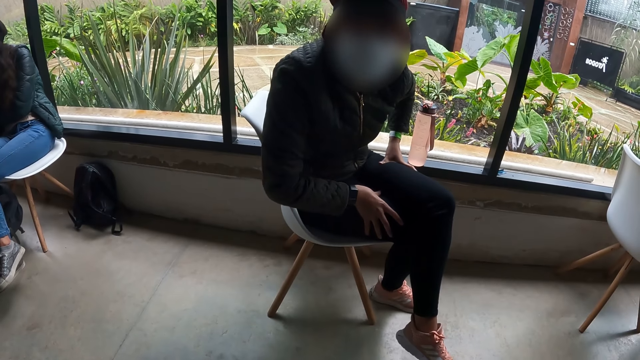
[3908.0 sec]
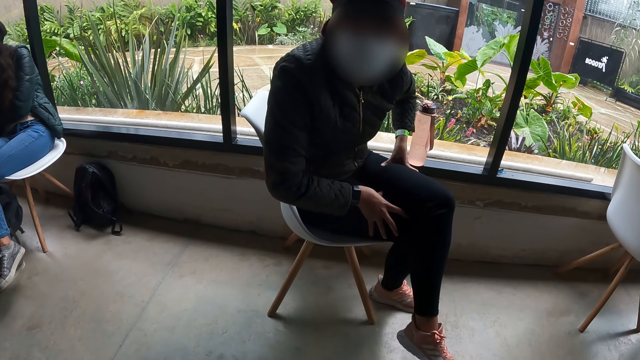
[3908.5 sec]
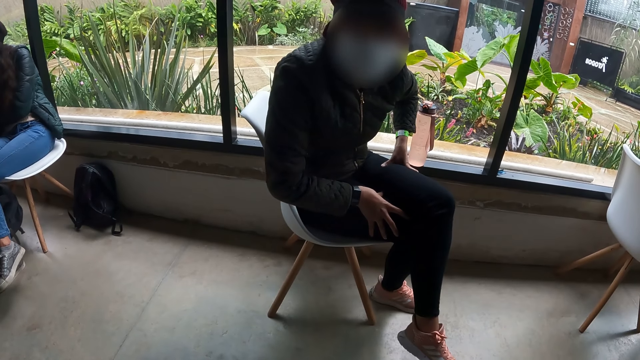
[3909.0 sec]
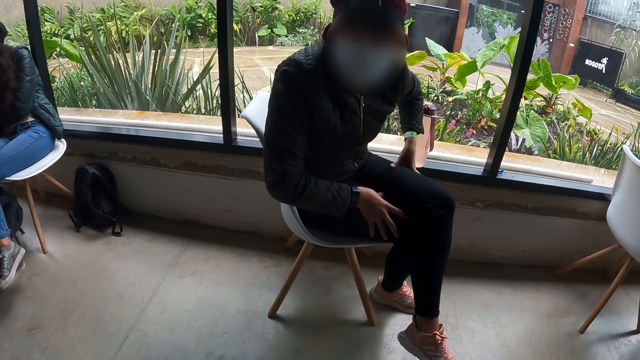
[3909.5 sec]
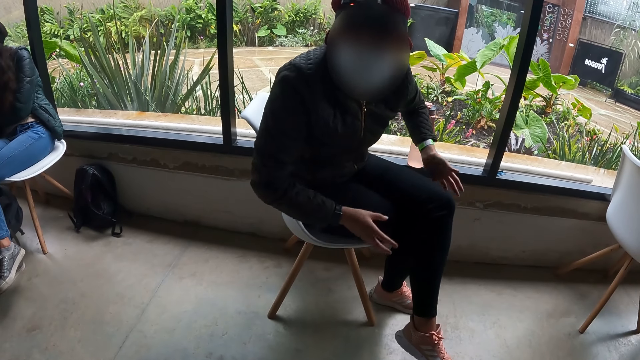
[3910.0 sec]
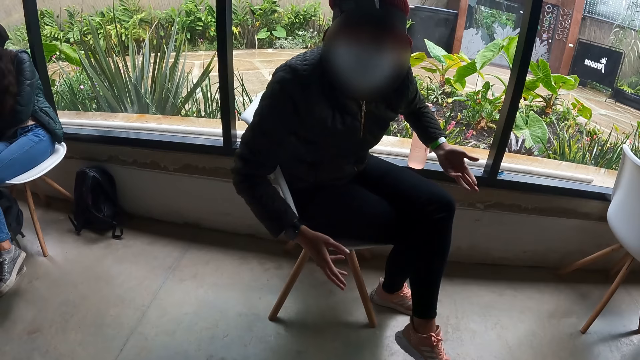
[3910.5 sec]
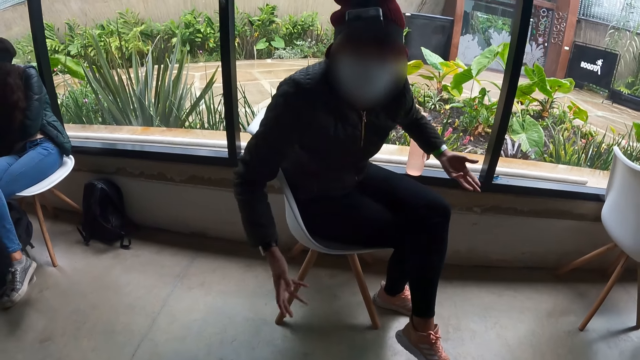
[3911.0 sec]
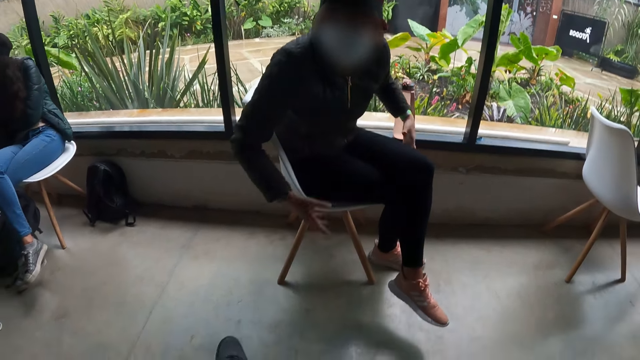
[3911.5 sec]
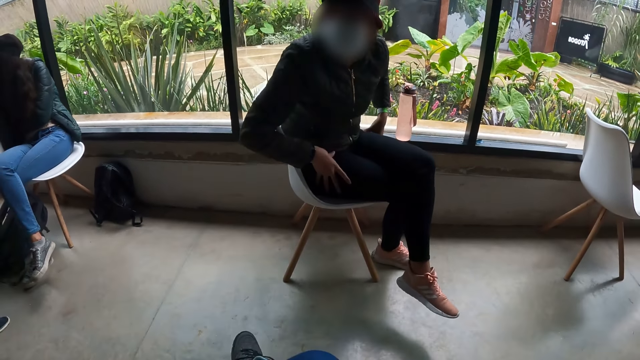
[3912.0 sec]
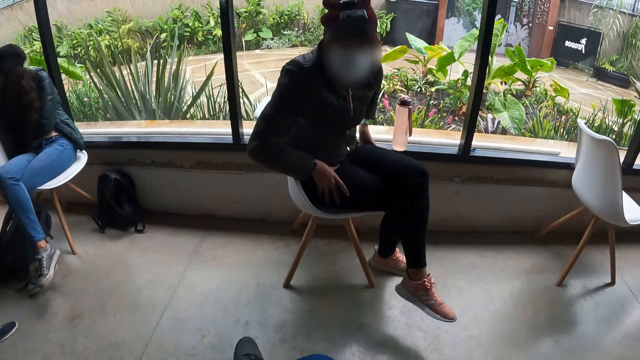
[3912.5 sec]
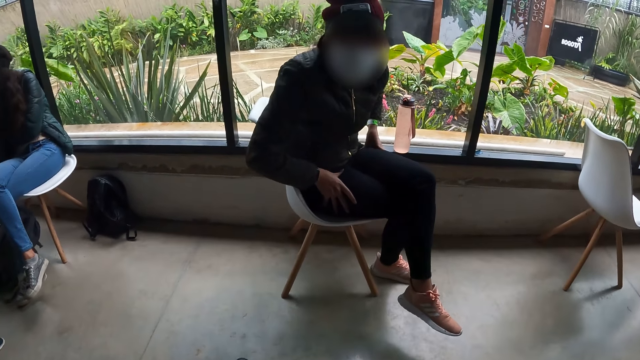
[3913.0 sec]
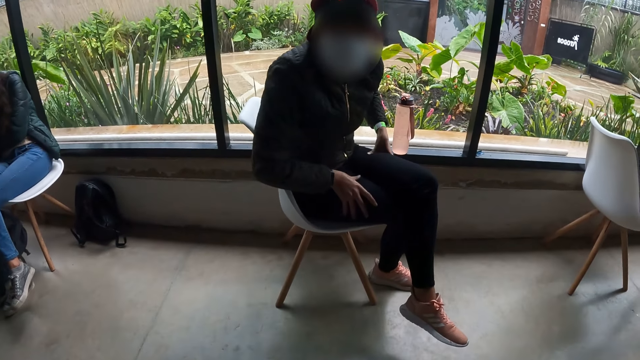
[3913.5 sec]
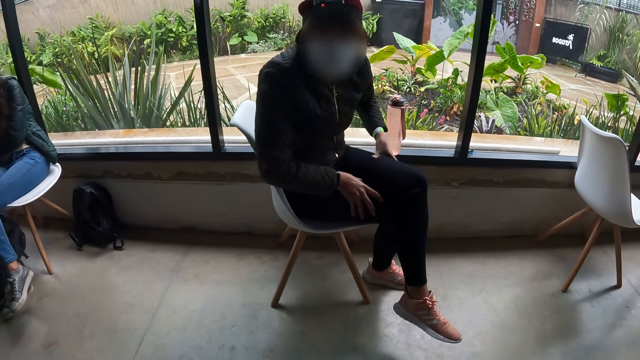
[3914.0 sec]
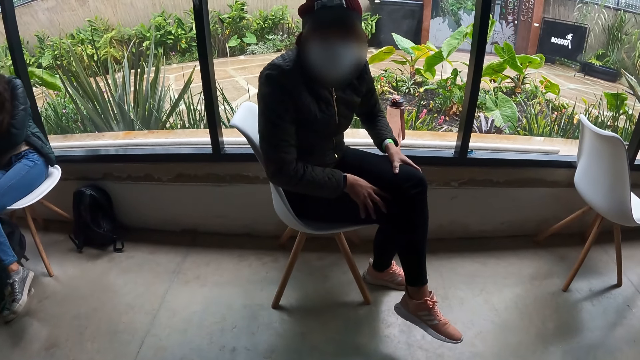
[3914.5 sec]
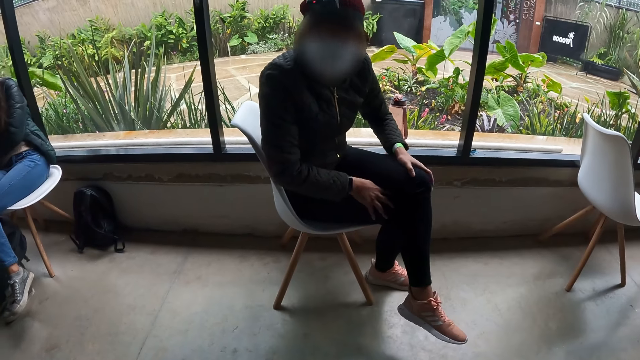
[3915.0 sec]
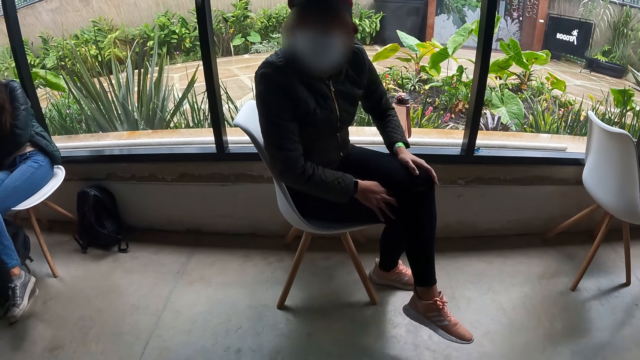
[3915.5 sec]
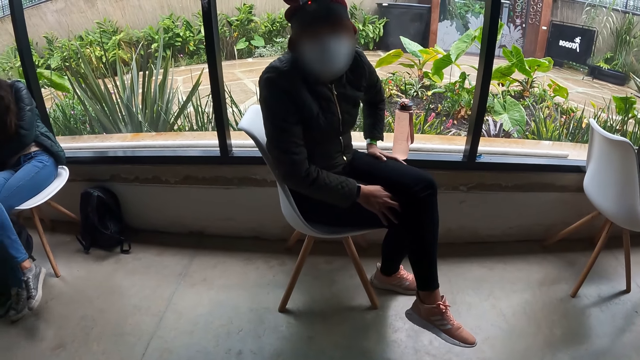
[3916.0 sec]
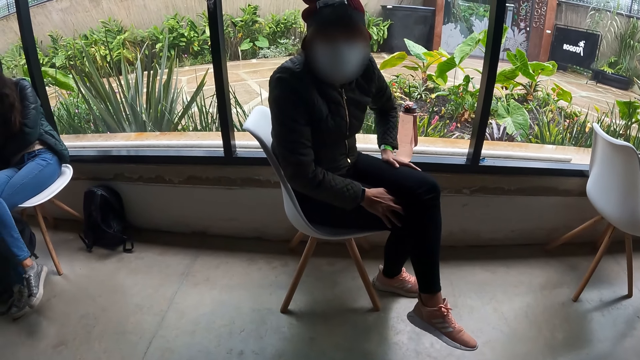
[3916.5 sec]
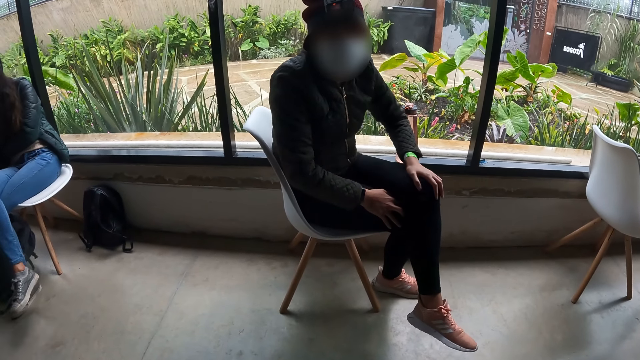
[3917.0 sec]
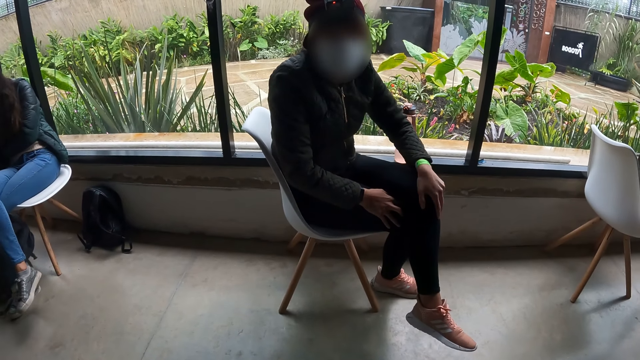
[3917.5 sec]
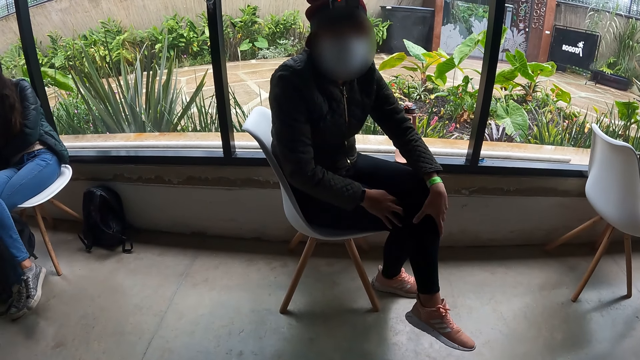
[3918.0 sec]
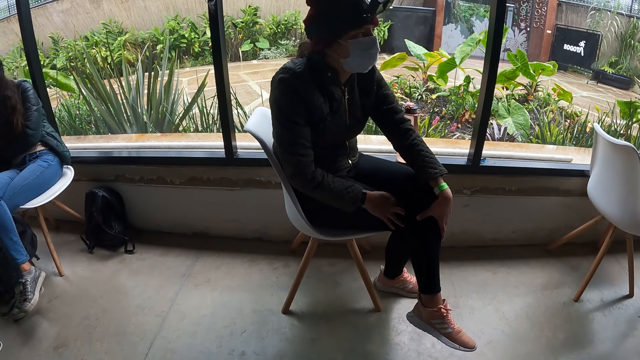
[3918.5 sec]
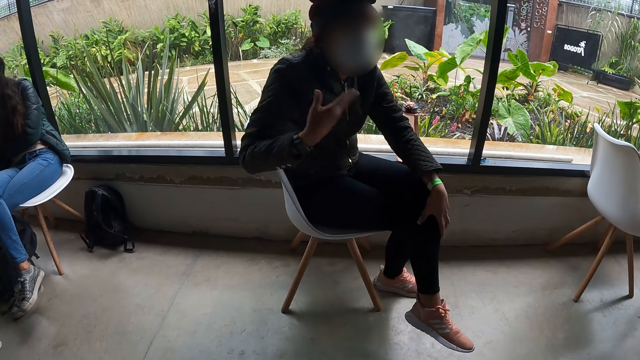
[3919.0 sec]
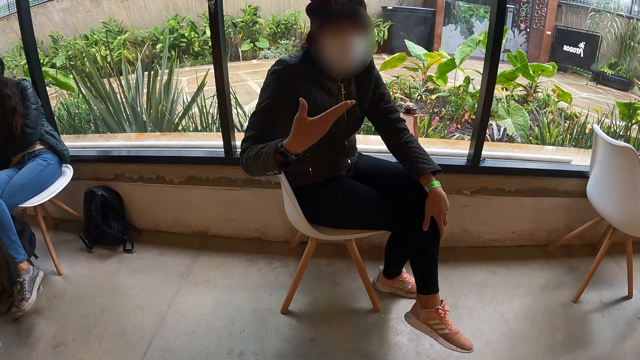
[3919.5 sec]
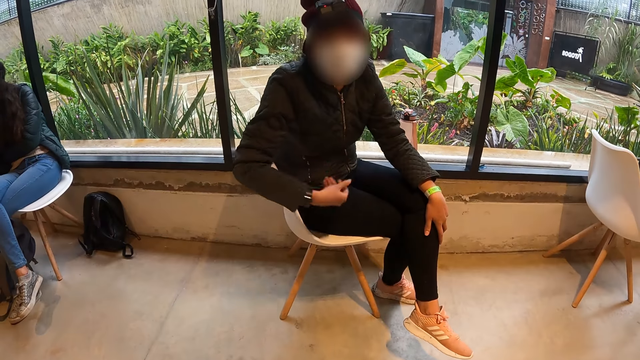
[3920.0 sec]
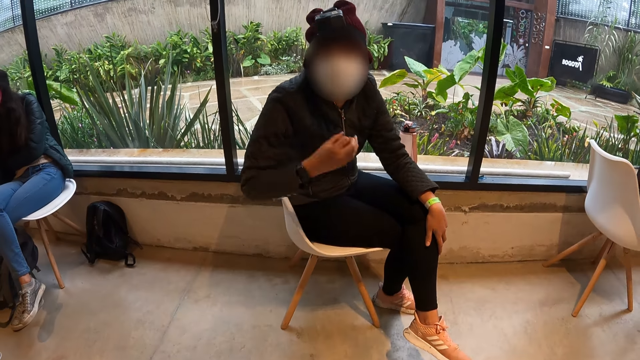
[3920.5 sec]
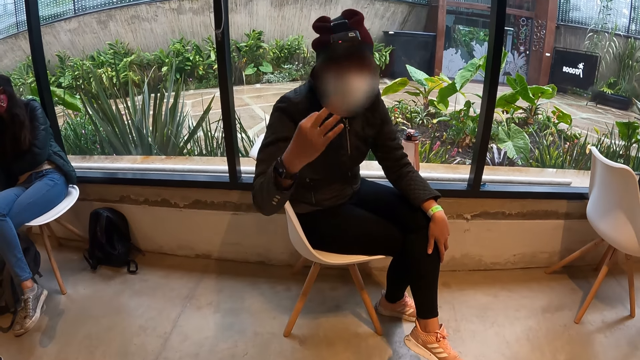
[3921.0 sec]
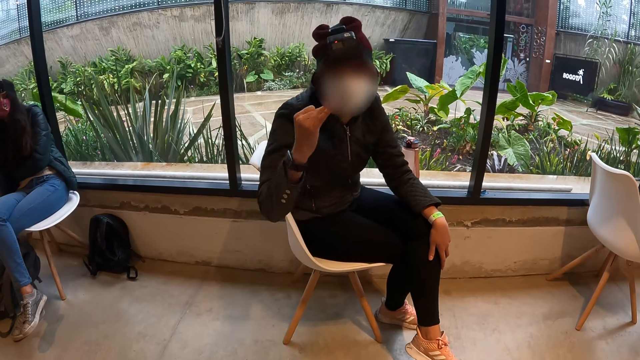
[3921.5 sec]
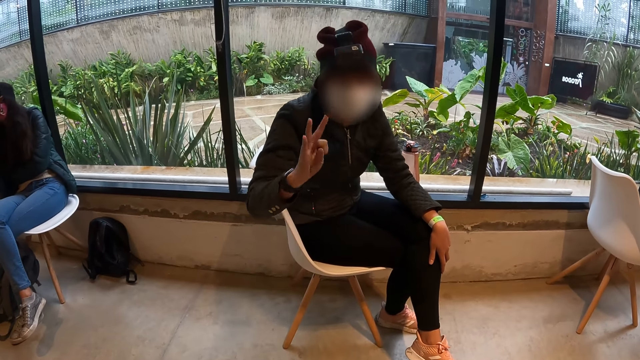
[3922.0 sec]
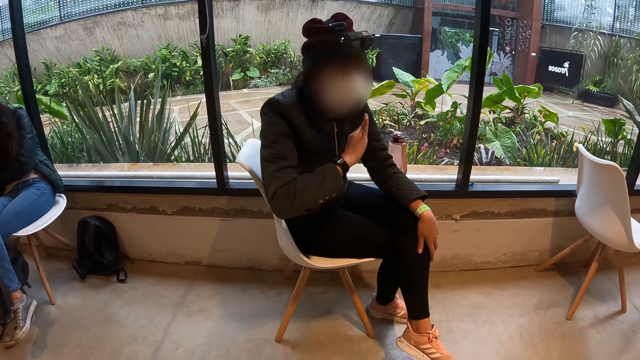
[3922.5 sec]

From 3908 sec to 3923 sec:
The man interacts with the camera wearer in the studio with both hands. The man moves the hands and rubs his laps with both hands. The man rubs his left lap with his left hand. The man interacts with the camera wearer in the studio with his right hand. The man moves the hand.

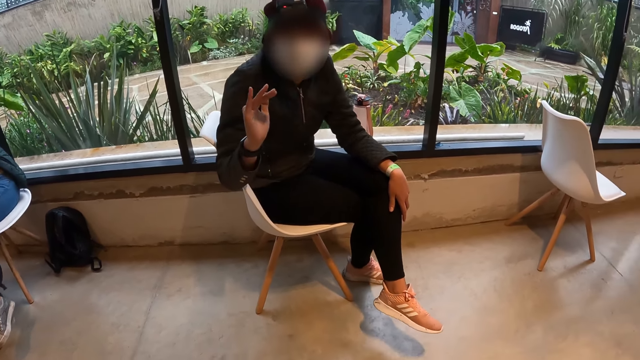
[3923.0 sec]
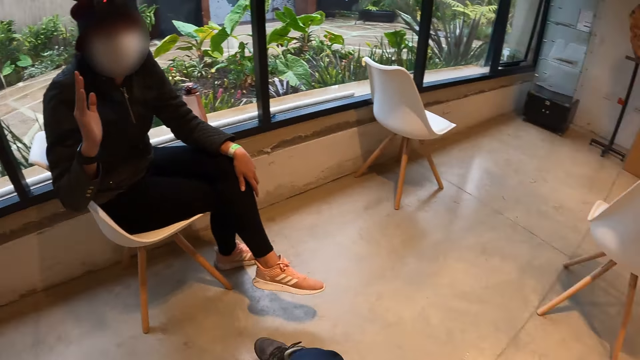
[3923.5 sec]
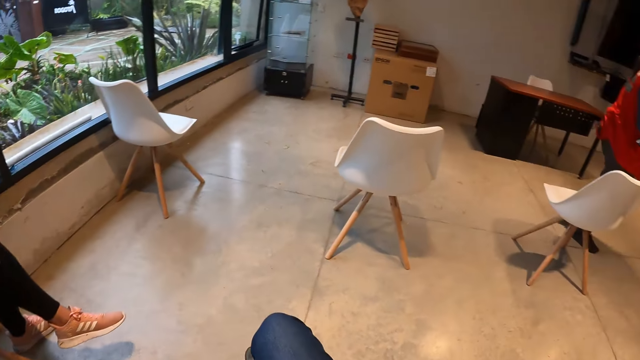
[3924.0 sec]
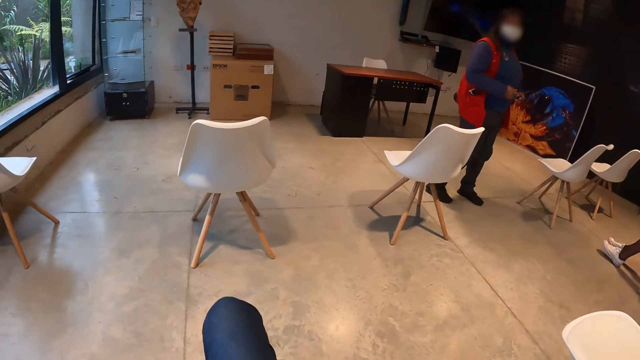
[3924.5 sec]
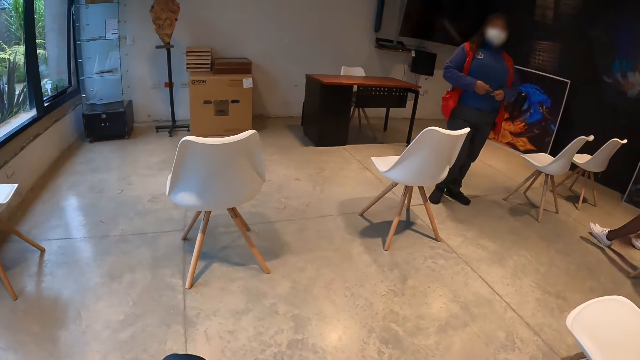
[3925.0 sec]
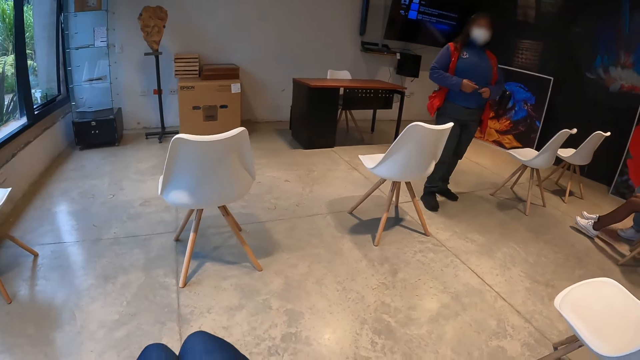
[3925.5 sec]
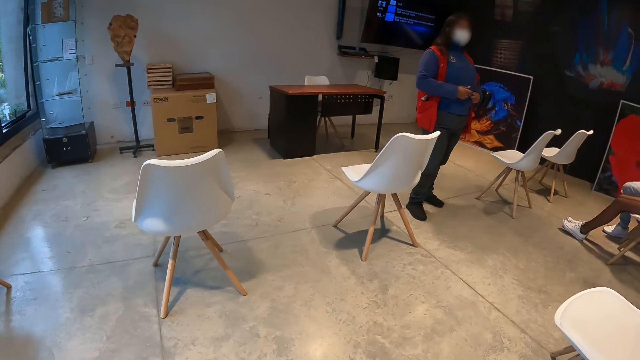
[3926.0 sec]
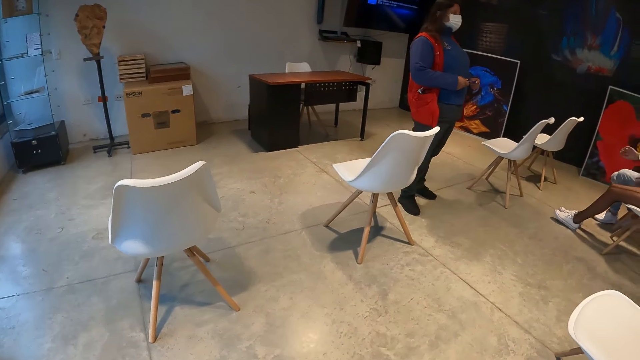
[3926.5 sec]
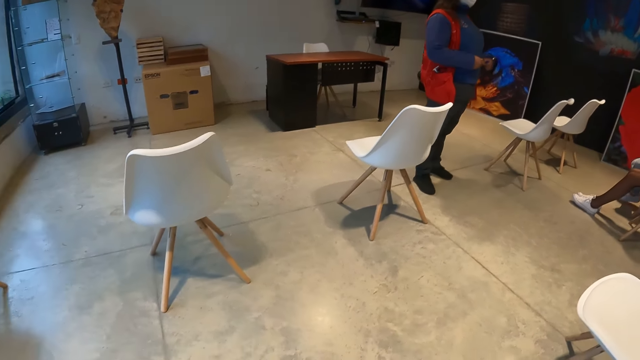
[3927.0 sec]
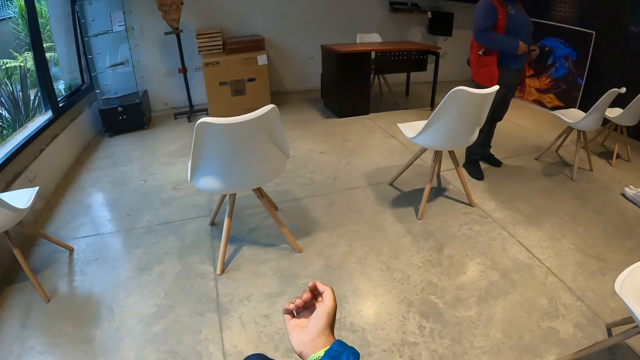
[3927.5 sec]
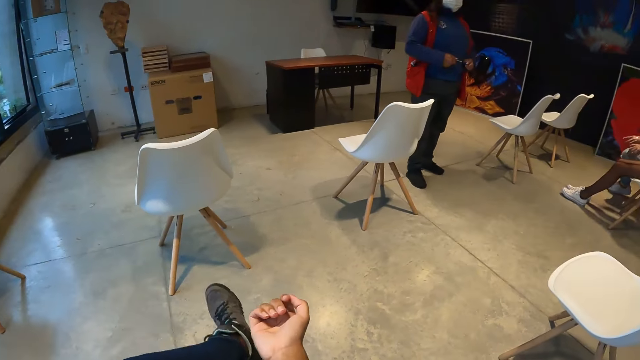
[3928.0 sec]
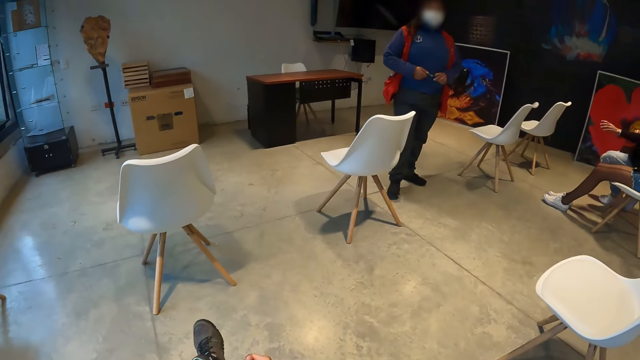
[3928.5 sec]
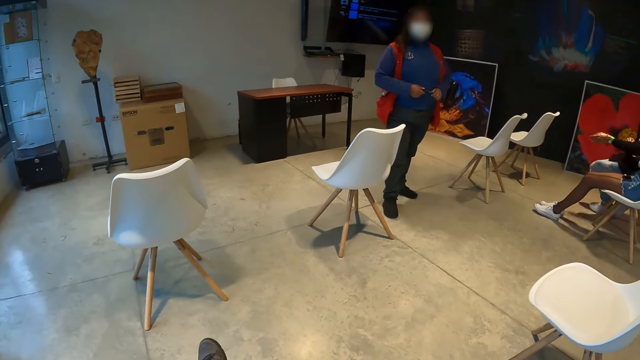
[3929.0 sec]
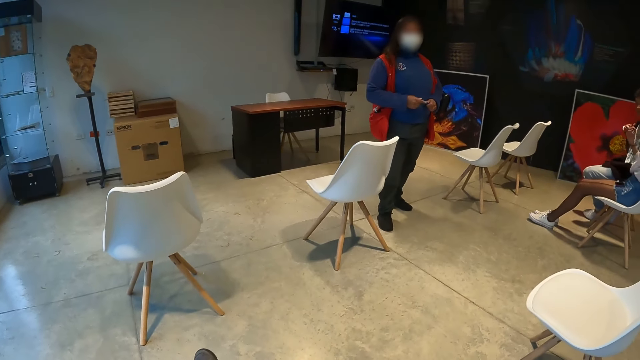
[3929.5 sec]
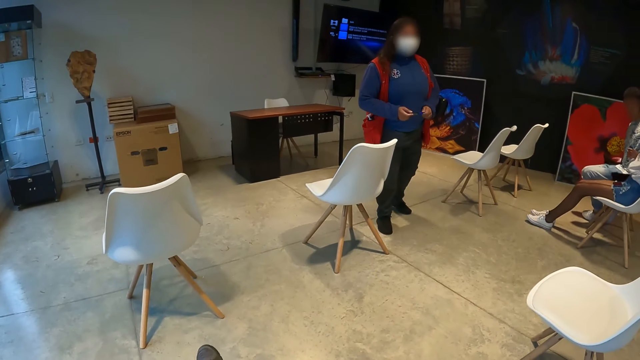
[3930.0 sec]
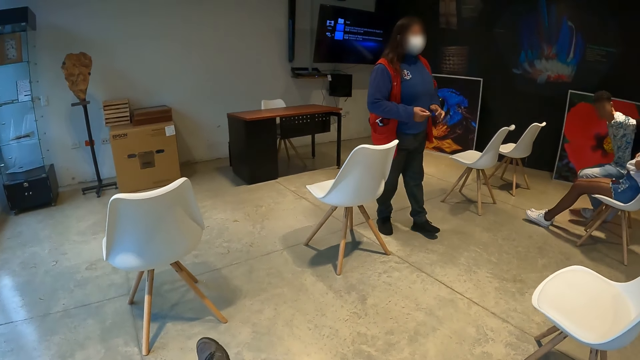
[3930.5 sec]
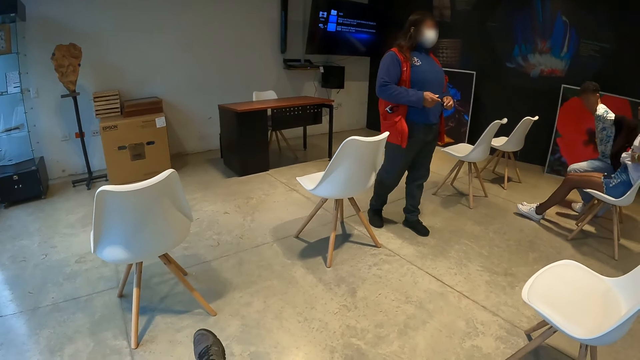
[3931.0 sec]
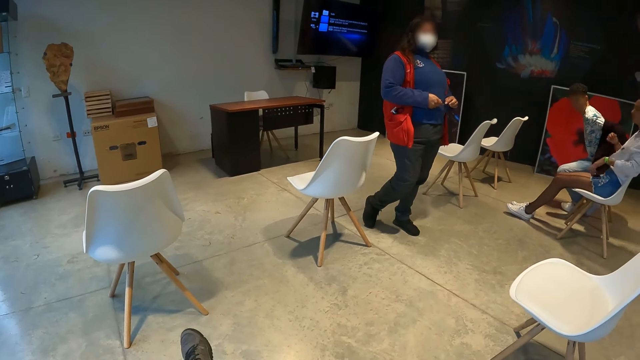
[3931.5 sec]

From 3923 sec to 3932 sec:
The camera wearer looks around the room. They look at a woman.
